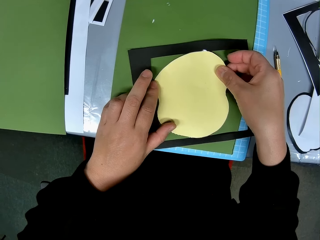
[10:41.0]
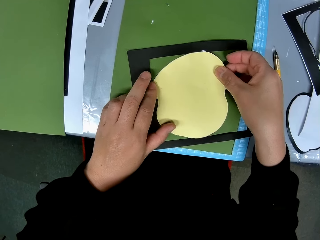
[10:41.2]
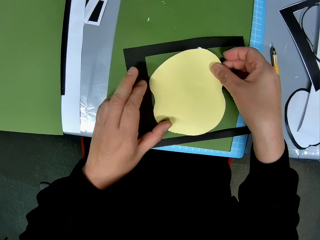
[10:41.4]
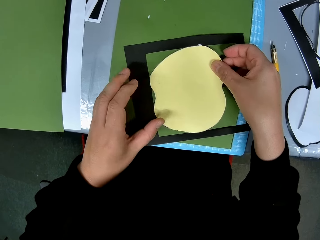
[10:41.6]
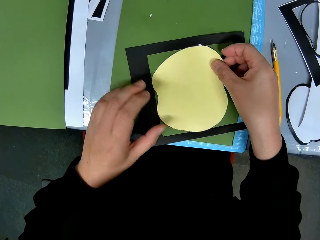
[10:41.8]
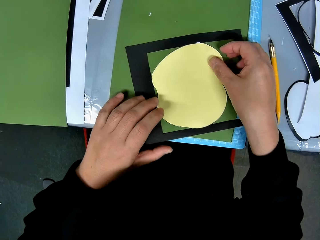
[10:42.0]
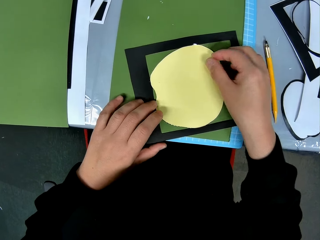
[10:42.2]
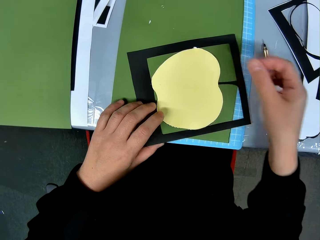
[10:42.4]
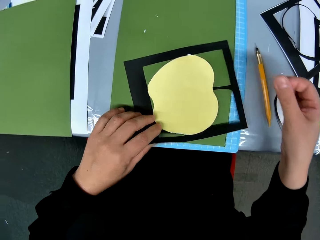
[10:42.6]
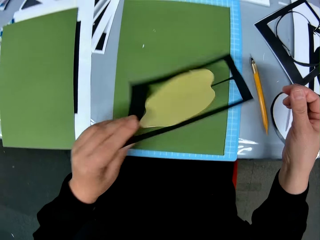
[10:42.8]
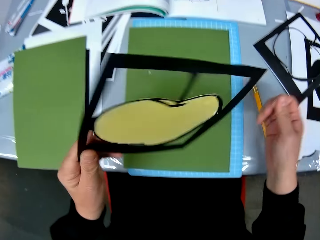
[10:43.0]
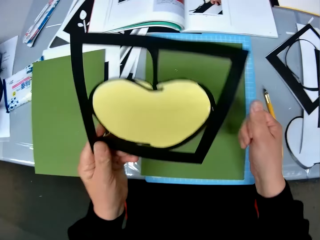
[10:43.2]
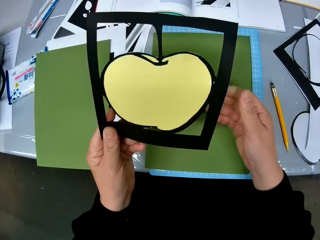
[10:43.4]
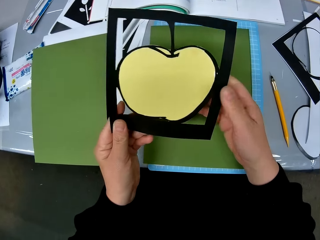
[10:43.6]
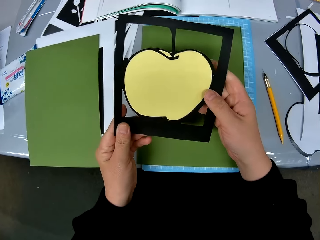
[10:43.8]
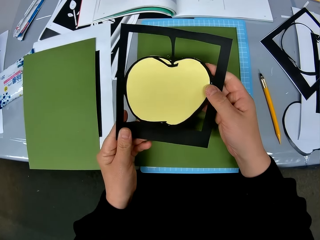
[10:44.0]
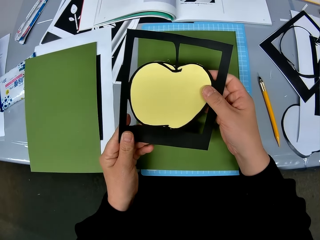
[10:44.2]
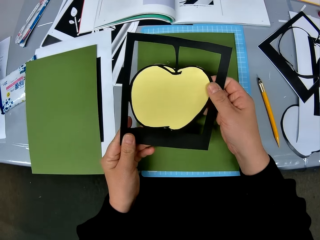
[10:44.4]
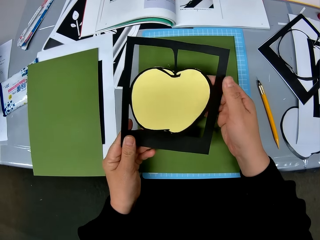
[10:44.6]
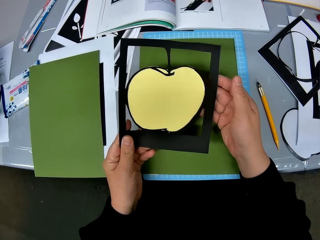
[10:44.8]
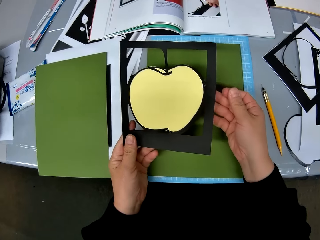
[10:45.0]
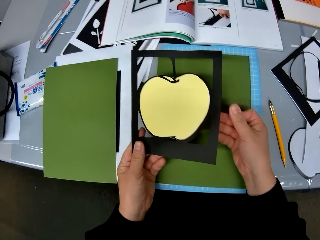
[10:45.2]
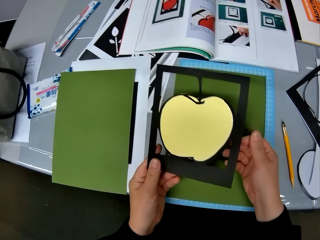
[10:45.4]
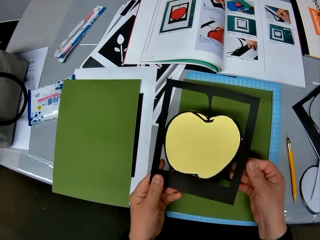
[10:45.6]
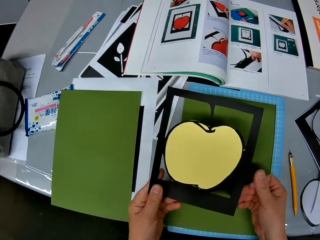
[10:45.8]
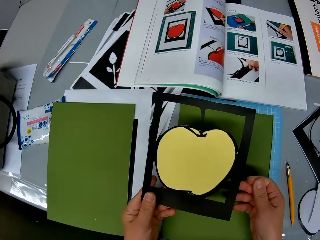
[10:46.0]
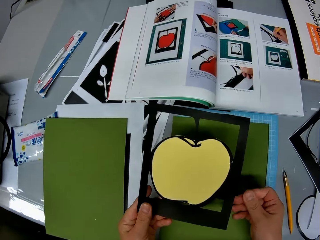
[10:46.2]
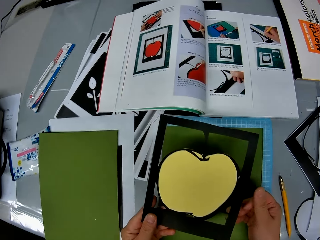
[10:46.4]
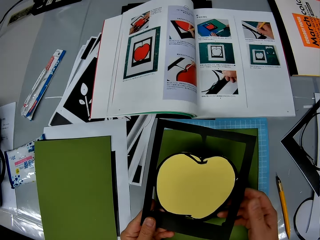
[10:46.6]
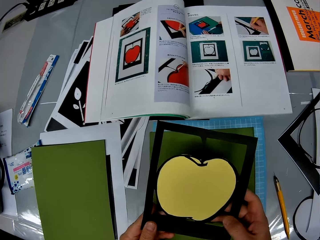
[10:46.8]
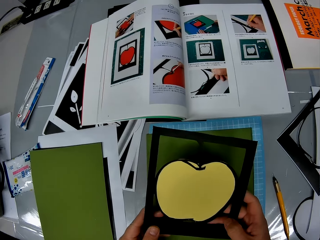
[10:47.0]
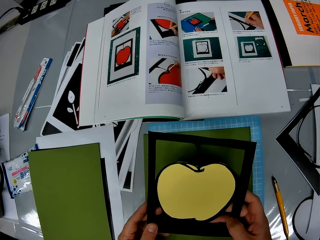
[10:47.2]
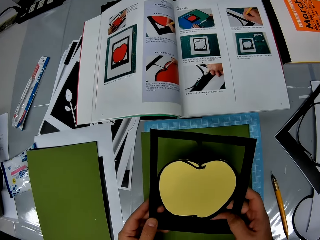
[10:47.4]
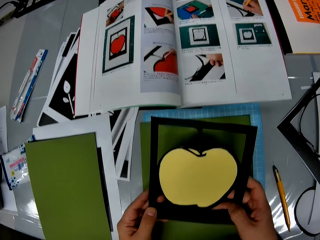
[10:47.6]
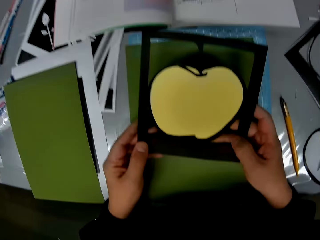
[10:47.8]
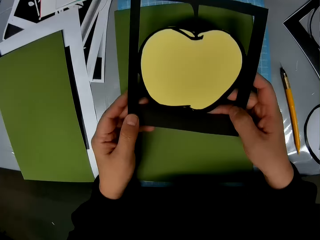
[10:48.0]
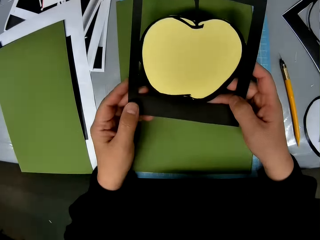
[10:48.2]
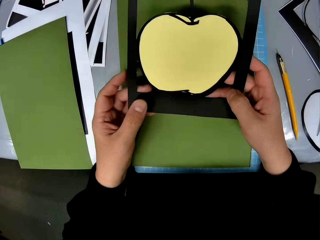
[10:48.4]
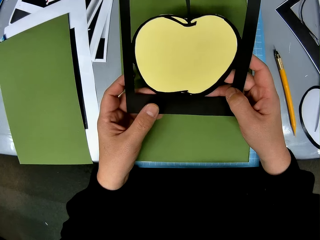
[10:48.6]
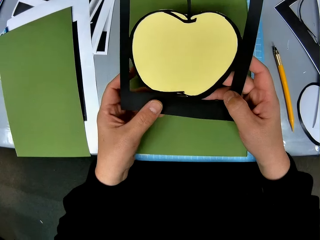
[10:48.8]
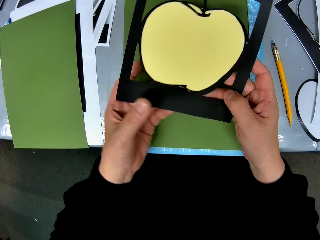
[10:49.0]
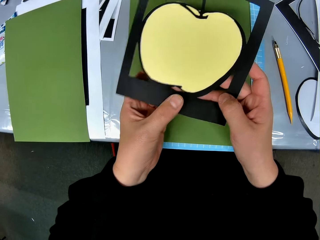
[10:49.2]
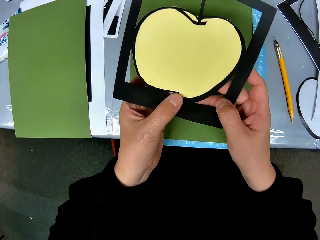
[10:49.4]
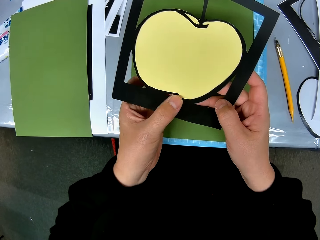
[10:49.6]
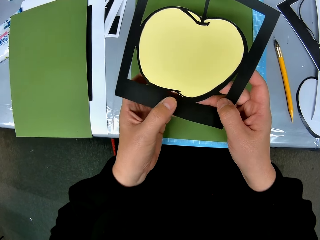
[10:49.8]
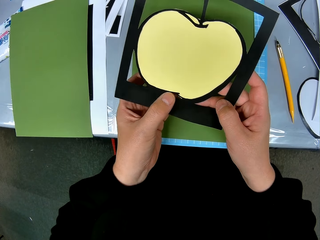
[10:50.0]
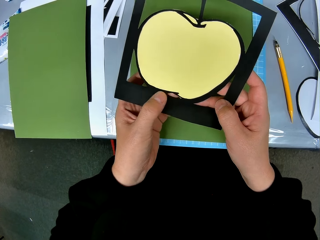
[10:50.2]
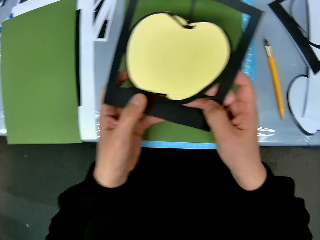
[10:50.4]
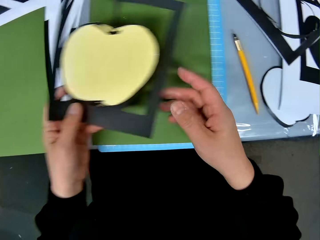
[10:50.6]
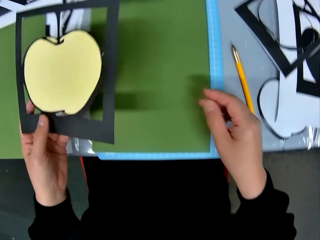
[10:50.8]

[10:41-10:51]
The camera wearer picks up the paper craft. They turn the paper over and stare at the paper.

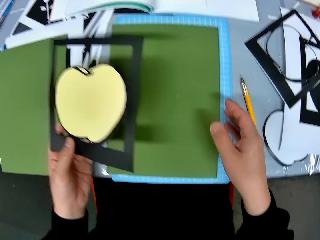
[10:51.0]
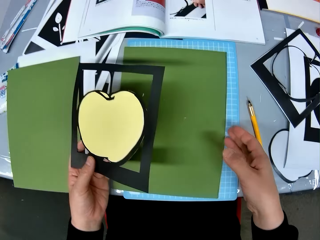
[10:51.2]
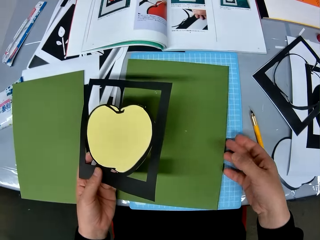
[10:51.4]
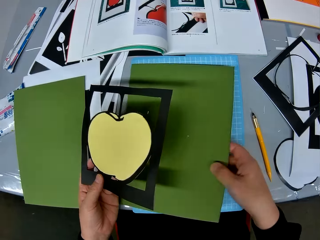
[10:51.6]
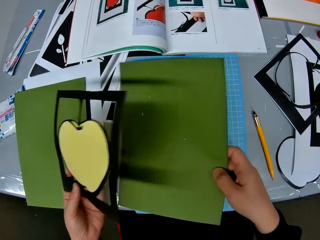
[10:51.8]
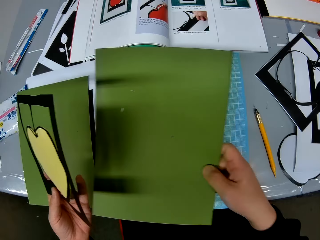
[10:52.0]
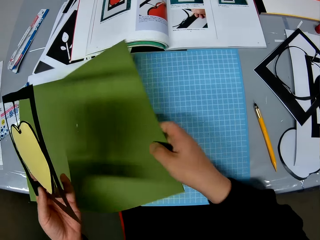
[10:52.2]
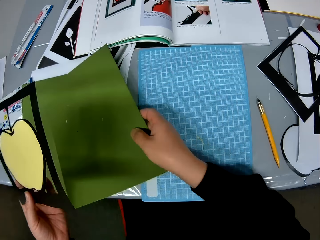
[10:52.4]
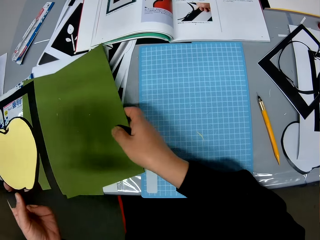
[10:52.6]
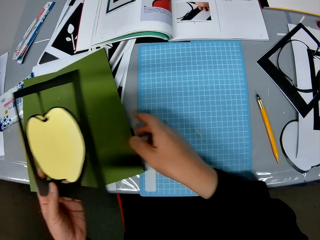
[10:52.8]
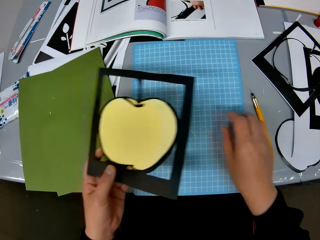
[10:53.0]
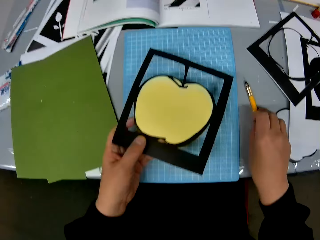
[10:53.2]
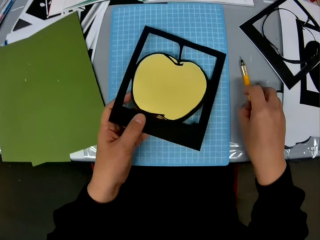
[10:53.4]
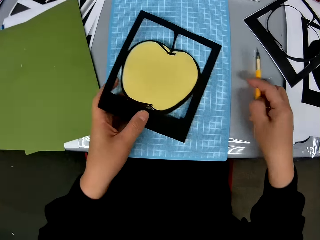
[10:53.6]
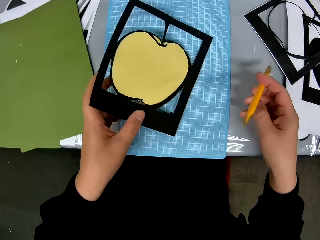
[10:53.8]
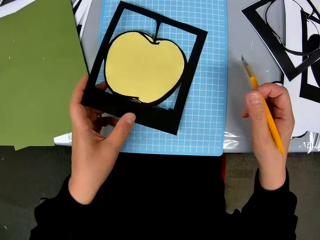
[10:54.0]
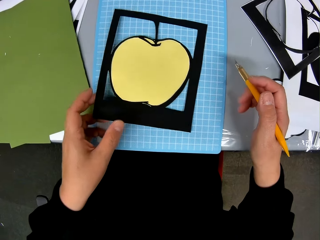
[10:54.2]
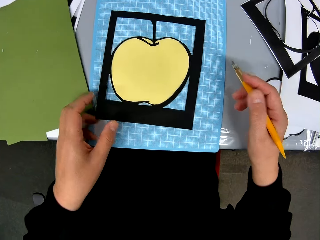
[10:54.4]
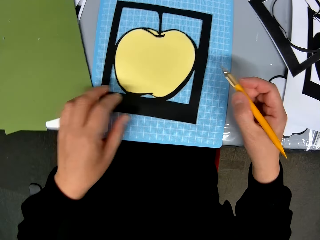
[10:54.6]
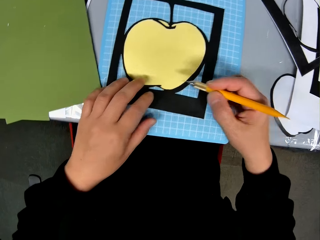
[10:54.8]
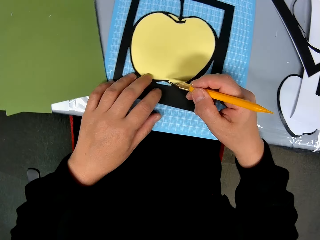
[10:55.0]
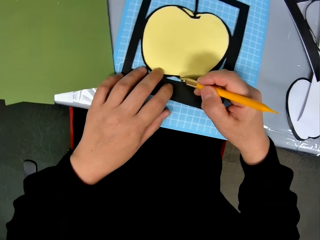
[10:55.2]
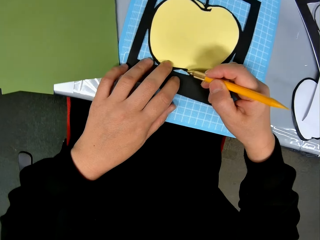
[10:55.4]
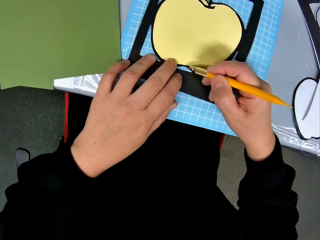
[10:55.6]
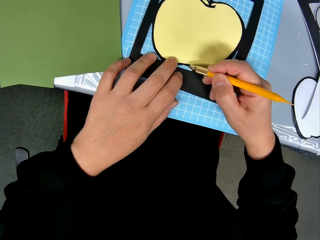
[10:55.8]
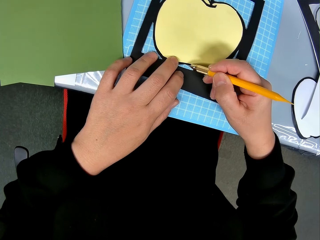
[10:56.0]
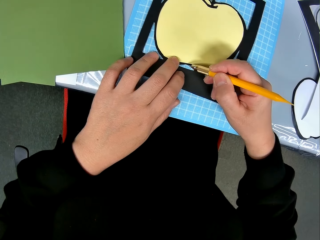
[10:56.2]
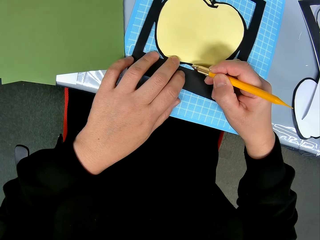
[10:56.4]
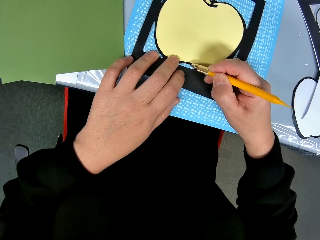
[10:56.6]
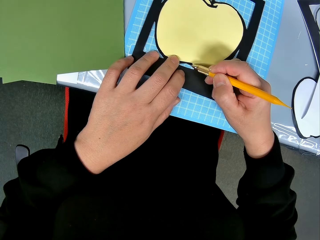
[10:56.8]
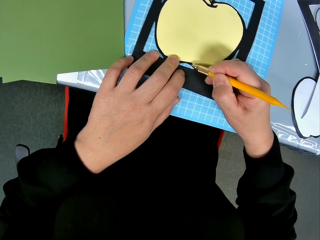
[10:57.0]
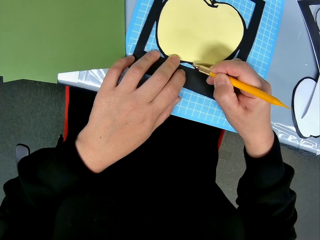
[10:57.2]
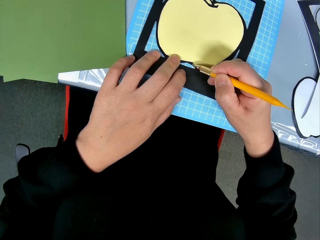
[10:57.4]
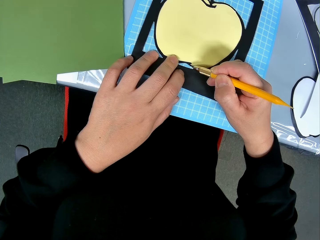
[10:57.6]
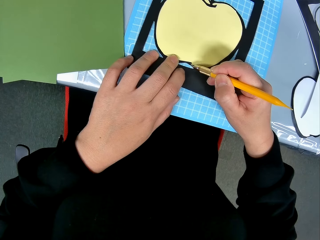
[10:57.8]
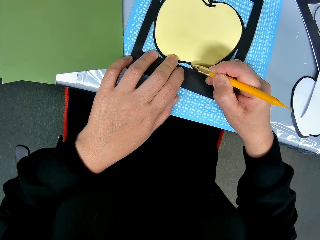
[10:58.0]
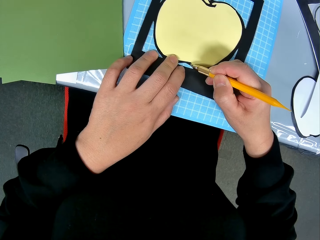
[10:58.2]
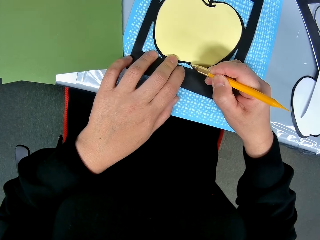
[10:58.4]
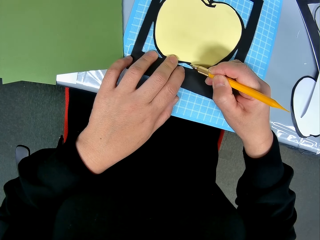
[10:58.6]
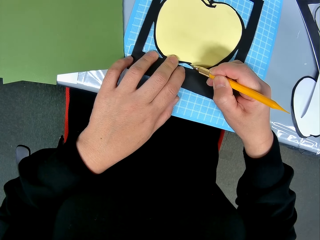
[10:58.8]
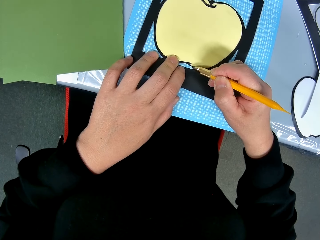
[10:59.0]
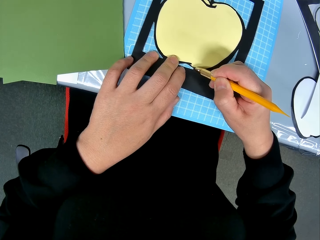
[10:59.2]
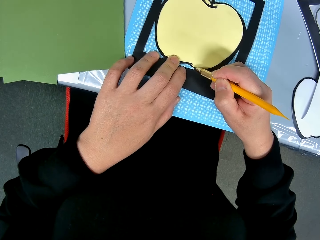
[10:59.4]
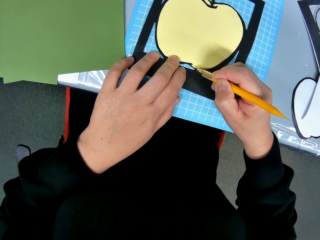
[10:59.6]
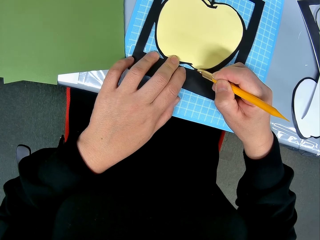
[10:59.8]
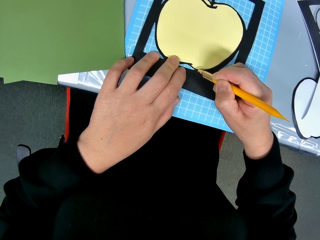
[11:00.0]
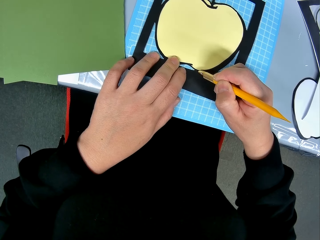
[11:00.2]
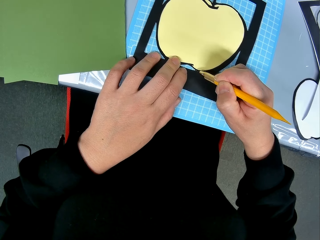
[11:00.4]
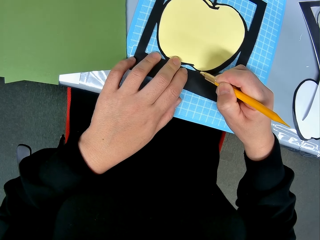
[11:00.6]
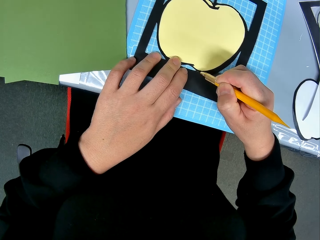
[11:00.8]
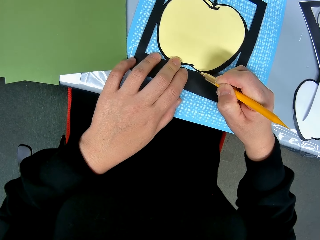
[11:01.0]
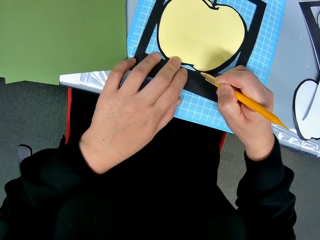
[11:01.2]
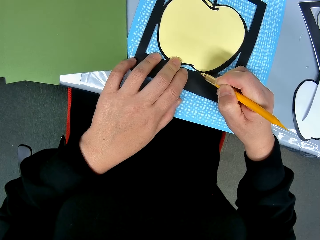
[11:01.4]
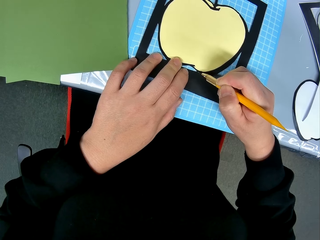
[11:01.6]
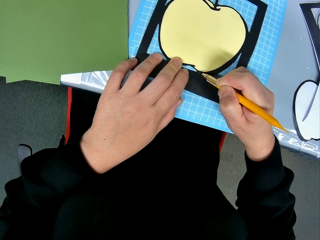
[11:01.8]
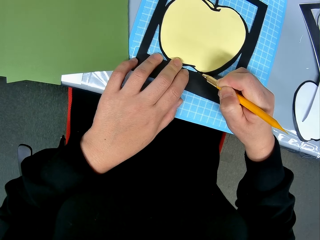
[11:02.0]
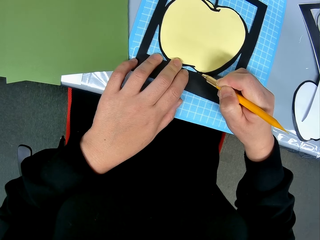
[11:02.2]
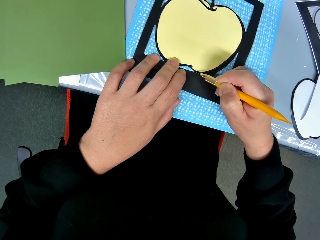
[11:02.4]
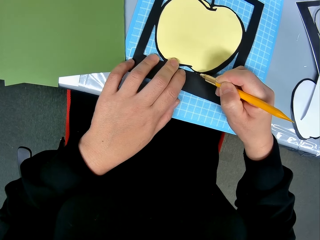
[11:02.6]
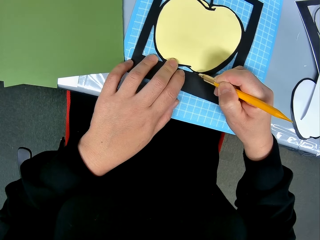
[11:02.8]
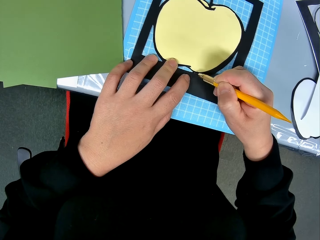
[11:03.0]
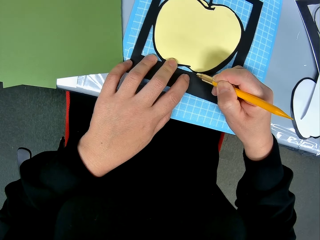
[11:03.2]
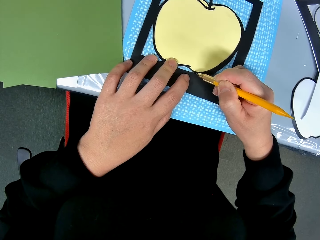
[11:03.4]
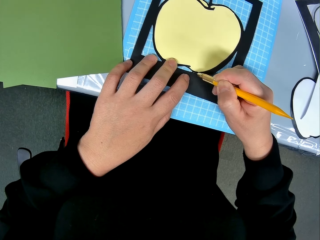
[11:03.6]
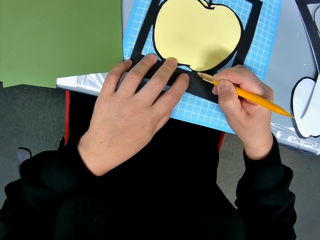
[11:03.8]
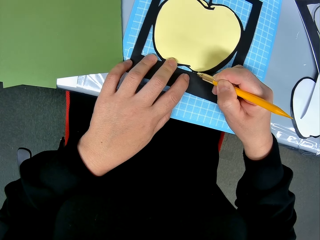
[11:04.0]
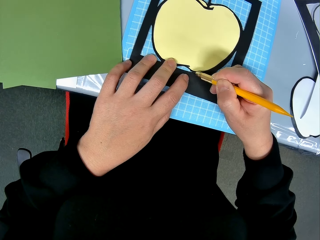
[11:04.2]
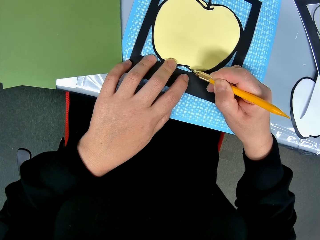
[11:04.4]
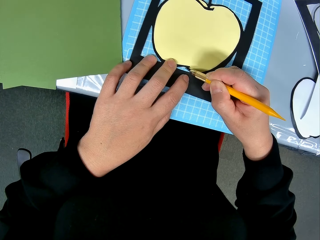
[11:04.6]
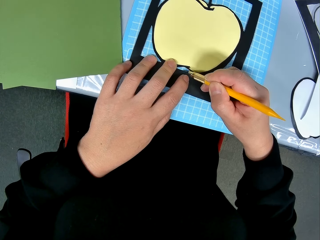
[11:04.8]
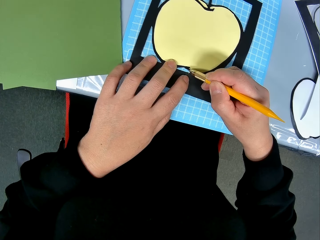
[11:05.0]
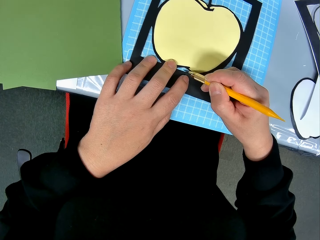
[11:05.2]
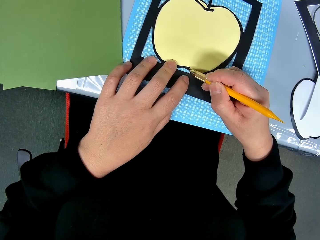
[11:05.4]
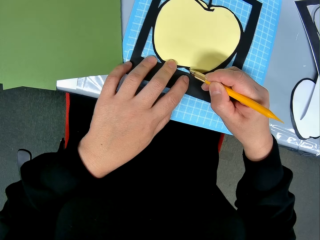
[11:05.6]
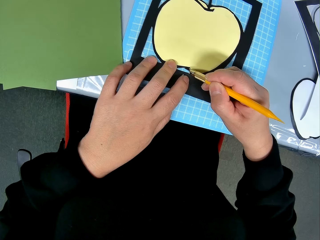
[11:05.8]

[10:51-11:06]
The camera wearer pushes the sheet of craft paper on the table aside. They pick up the craft knife from the table. They cut the craft paper with the craft knife.
